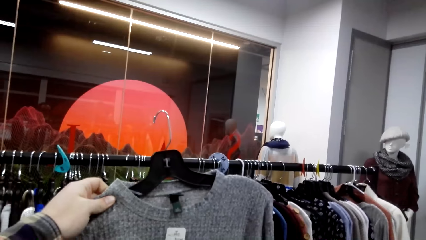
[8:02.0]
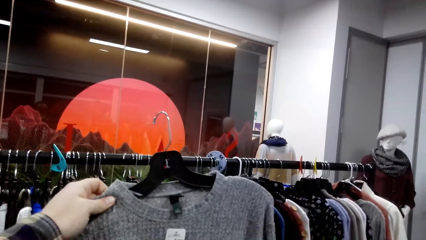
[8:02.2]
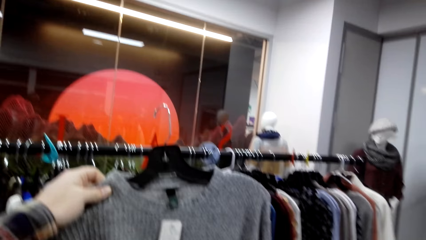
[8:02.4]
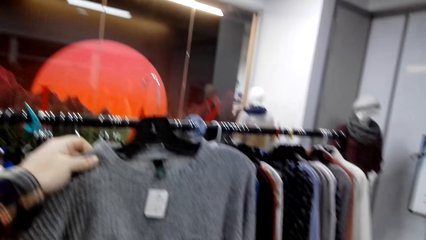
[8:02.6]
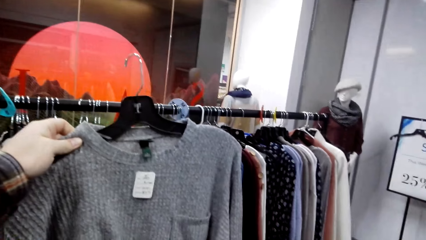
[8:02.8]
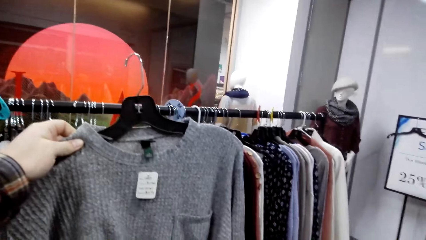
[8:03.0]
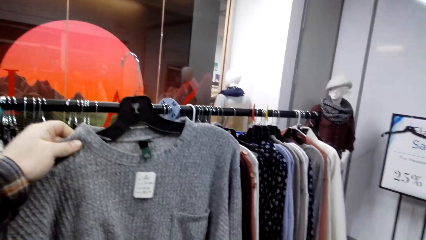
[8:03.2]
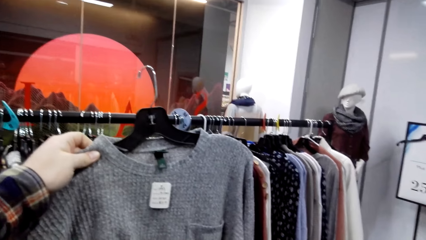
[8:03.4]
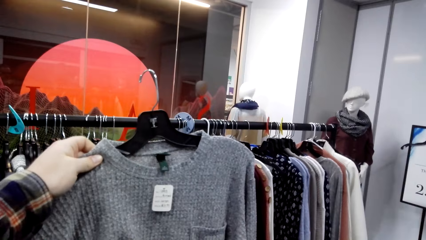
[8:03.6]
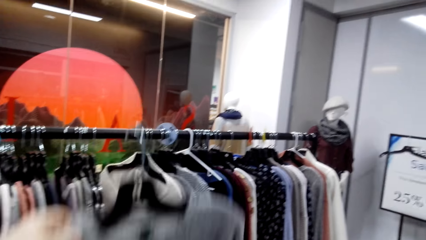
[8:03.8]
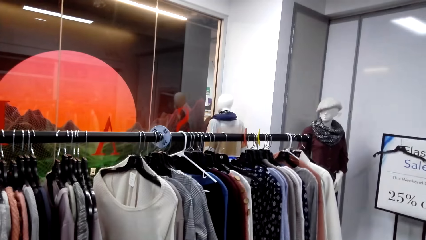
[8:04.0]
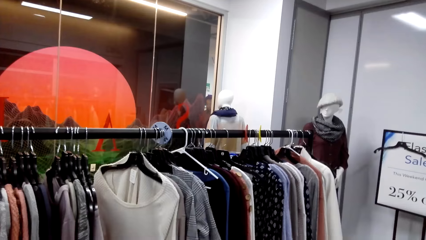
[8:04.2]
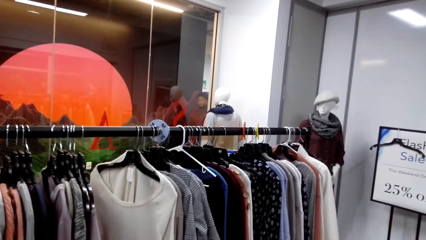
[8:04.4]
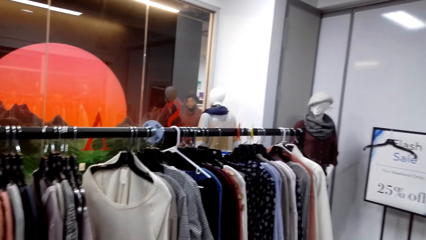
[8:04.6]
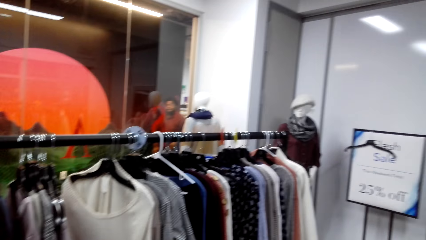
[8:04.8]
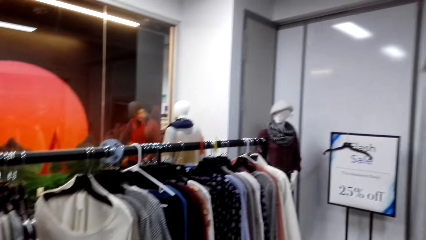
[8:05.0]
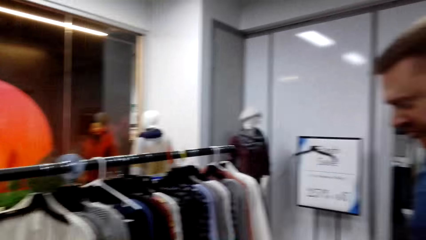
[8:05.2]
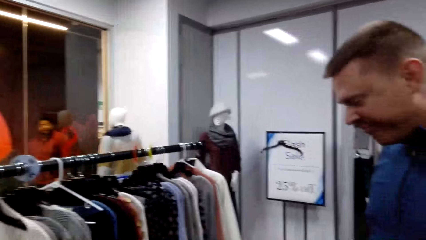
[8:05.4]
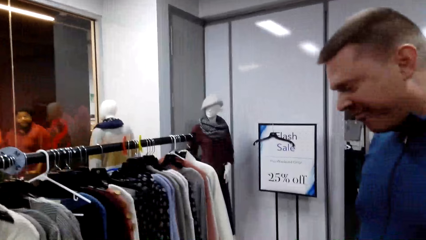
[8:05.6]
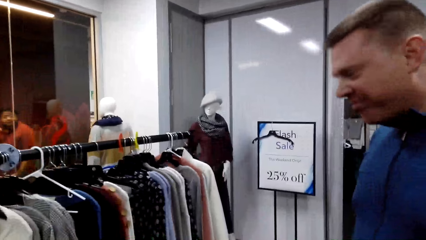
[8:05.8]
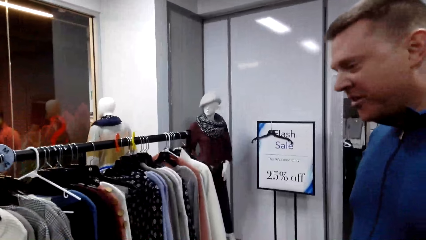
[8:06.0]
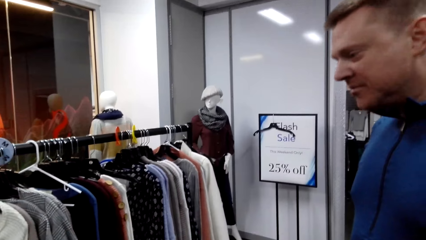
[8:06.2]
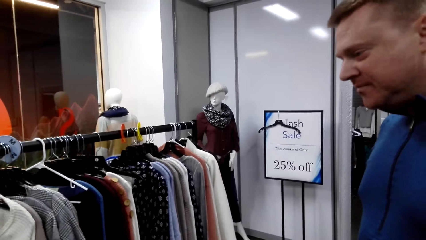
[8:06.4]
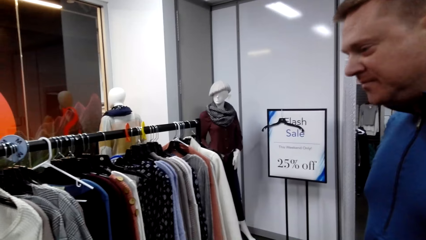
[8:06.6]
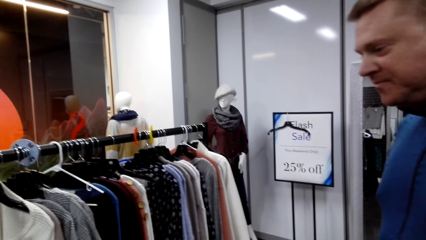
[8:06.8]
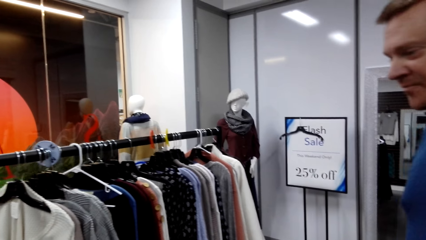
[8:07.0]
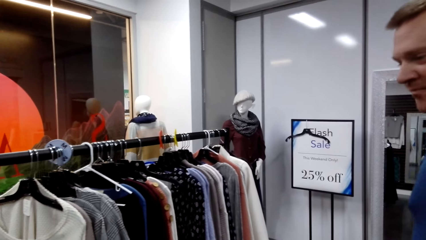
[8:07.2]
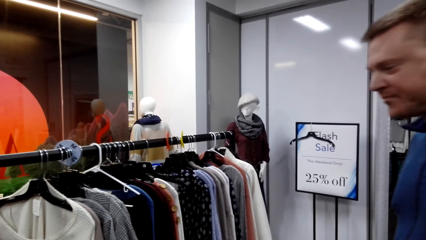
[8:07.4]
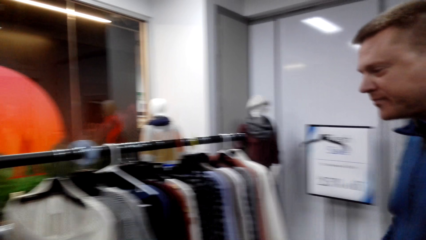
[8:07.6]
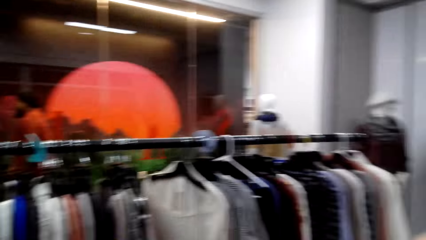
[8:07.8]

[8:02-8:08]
The camera wearer looks around the boutique.

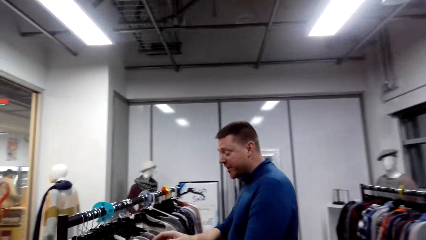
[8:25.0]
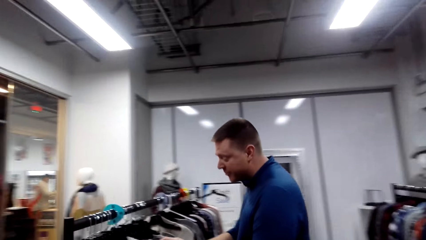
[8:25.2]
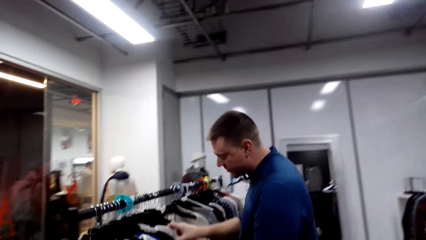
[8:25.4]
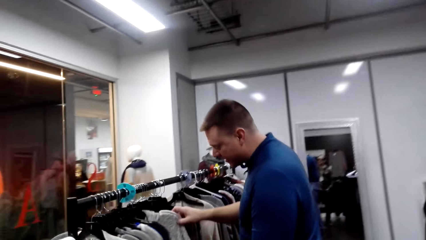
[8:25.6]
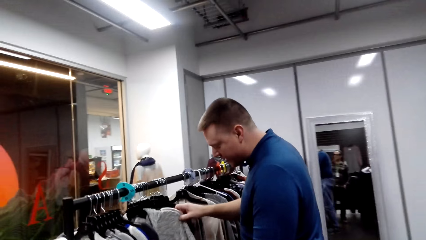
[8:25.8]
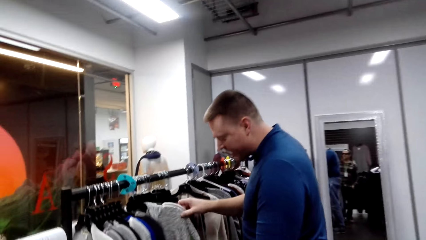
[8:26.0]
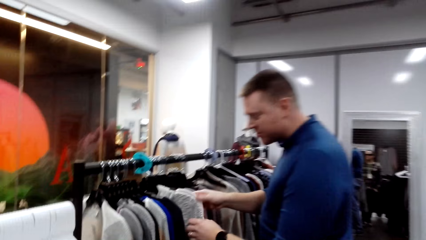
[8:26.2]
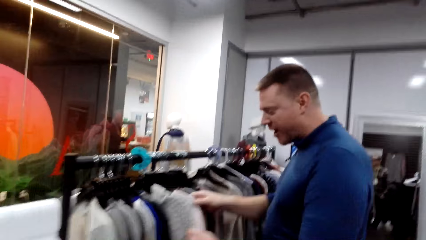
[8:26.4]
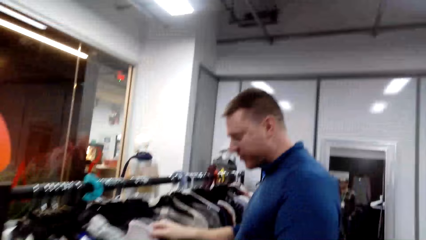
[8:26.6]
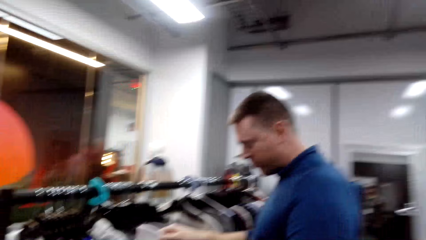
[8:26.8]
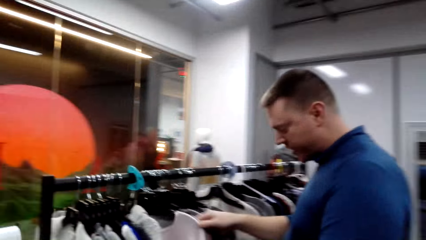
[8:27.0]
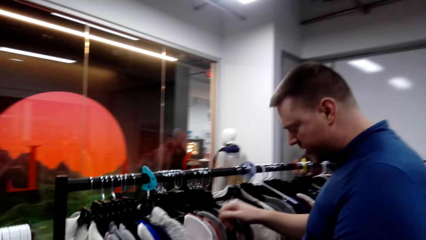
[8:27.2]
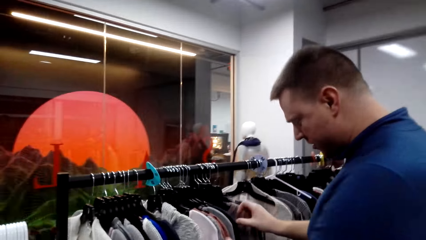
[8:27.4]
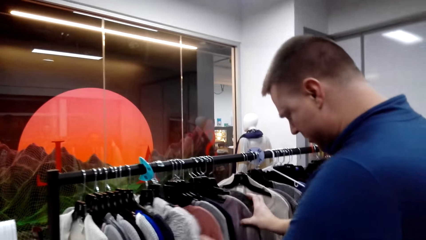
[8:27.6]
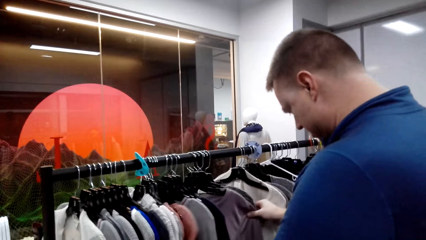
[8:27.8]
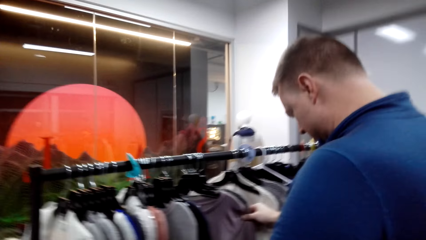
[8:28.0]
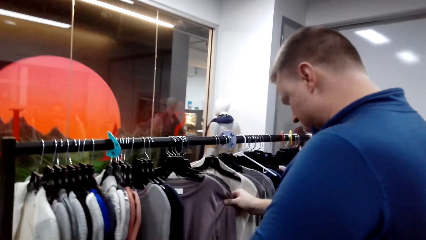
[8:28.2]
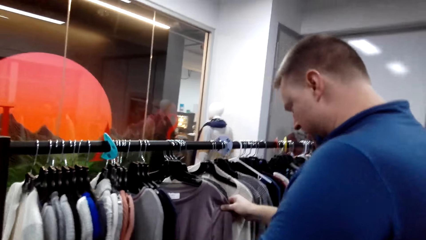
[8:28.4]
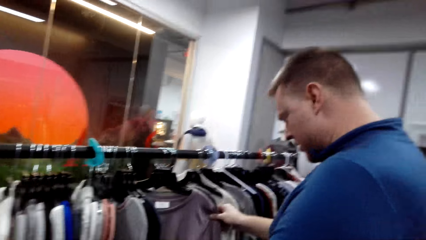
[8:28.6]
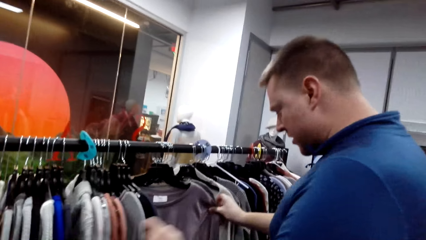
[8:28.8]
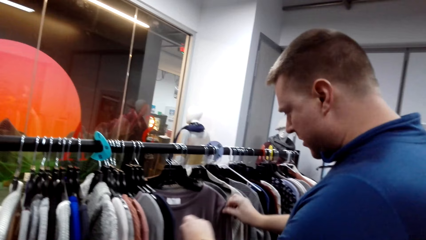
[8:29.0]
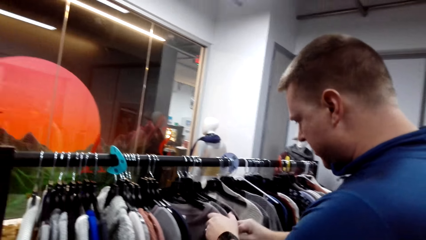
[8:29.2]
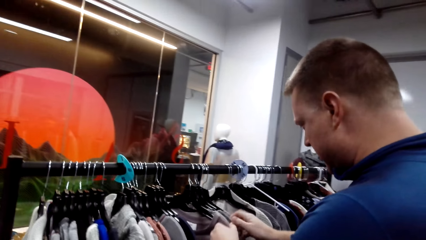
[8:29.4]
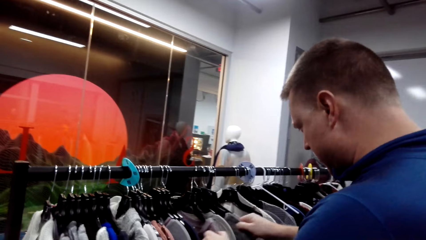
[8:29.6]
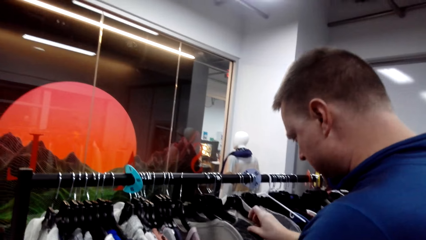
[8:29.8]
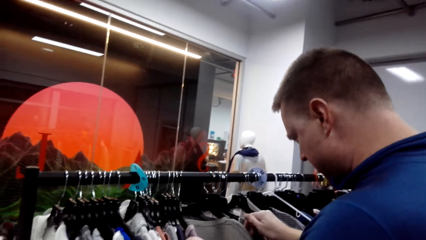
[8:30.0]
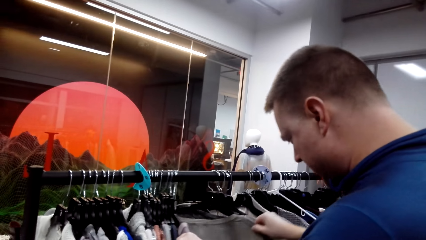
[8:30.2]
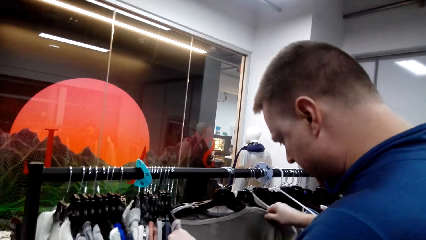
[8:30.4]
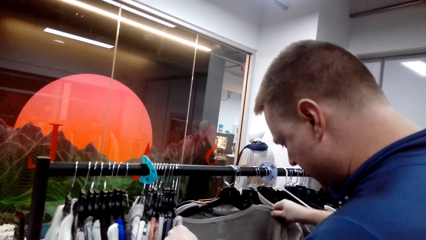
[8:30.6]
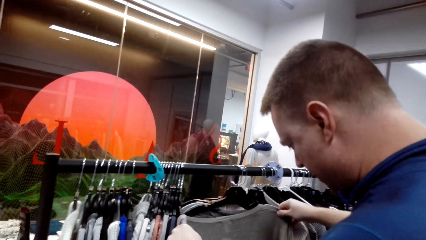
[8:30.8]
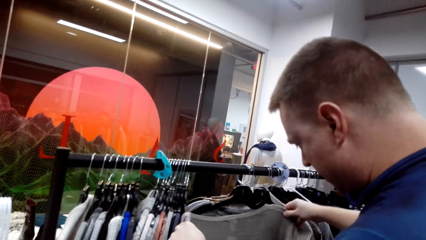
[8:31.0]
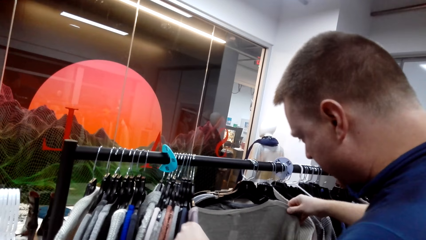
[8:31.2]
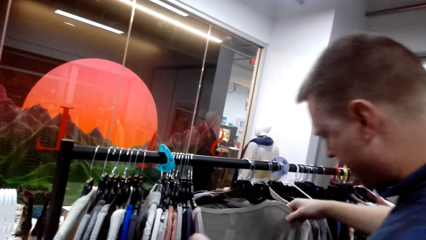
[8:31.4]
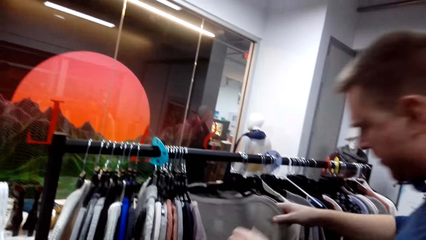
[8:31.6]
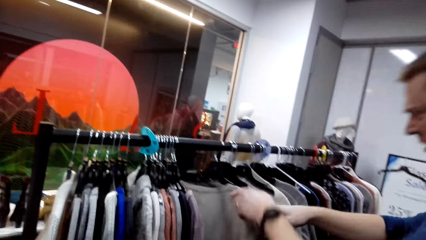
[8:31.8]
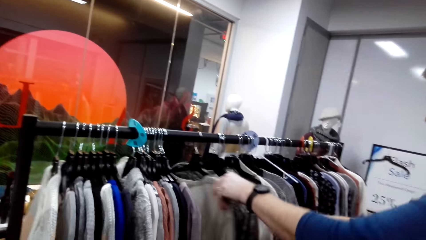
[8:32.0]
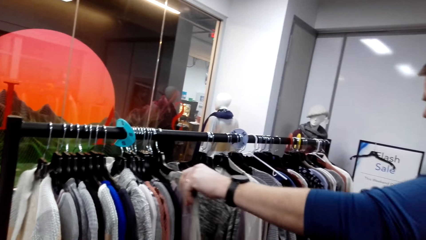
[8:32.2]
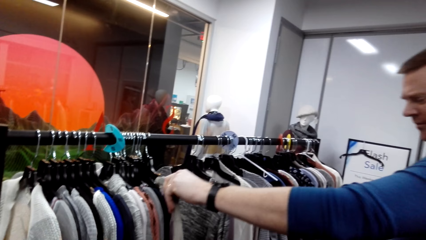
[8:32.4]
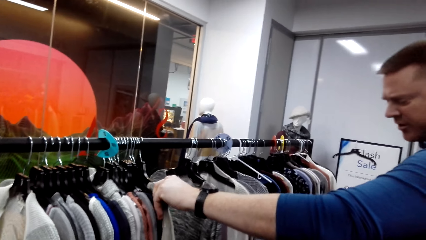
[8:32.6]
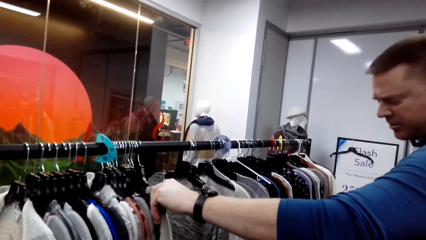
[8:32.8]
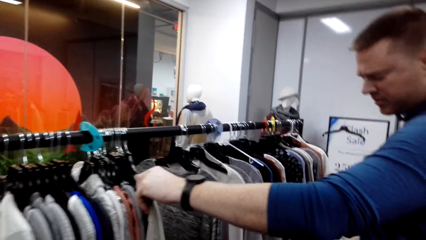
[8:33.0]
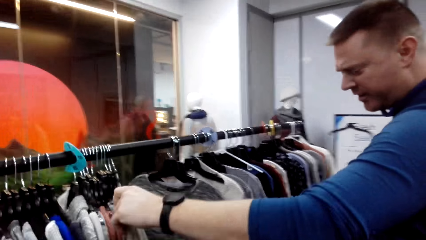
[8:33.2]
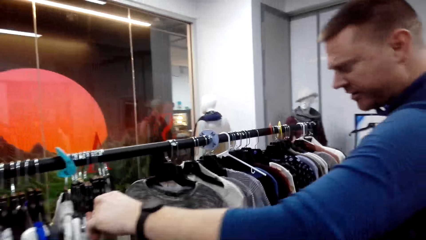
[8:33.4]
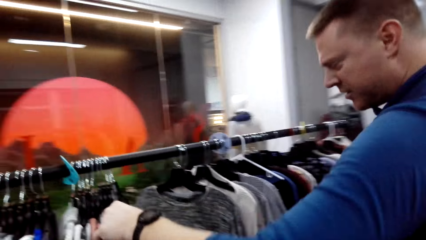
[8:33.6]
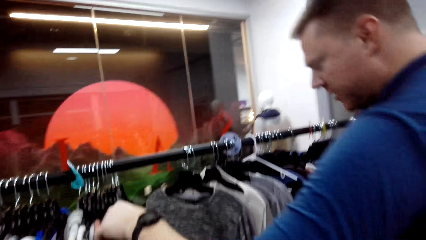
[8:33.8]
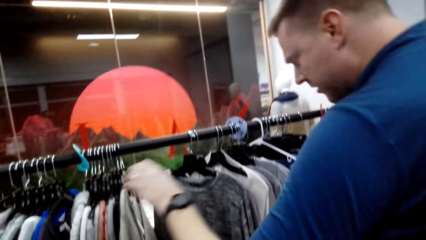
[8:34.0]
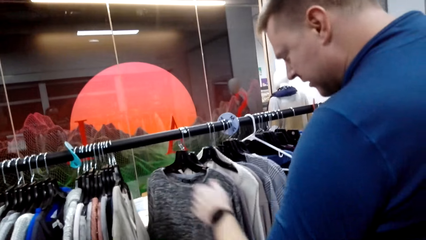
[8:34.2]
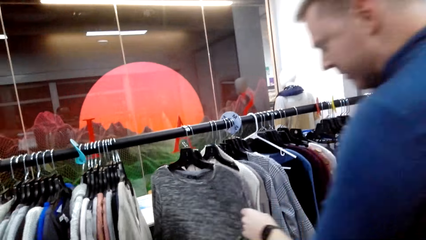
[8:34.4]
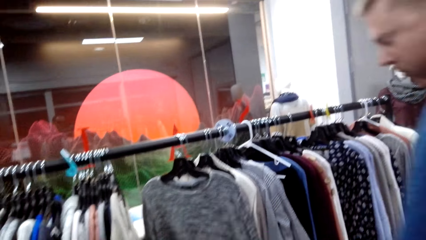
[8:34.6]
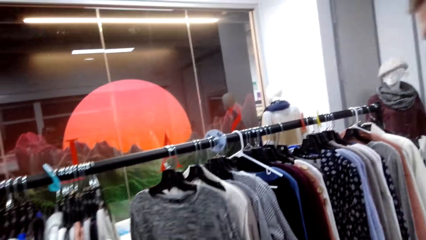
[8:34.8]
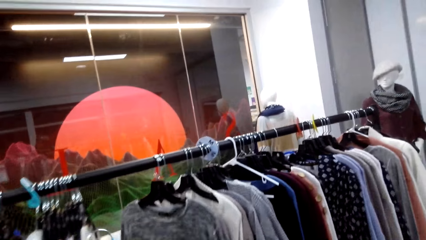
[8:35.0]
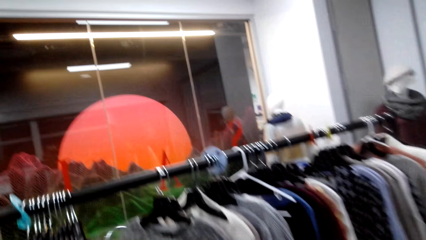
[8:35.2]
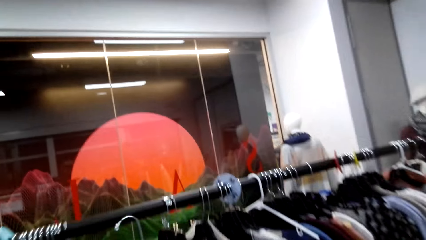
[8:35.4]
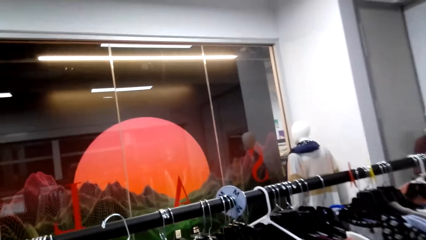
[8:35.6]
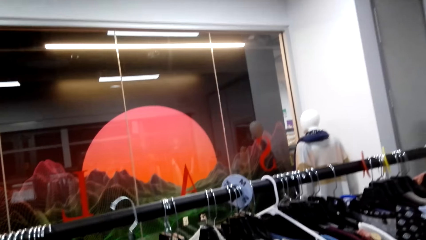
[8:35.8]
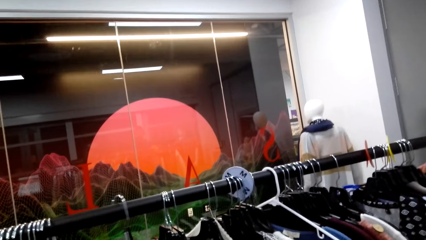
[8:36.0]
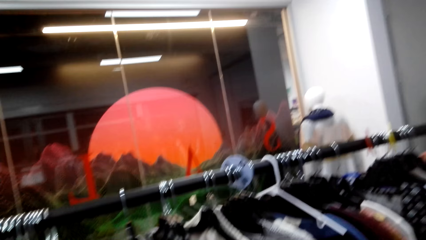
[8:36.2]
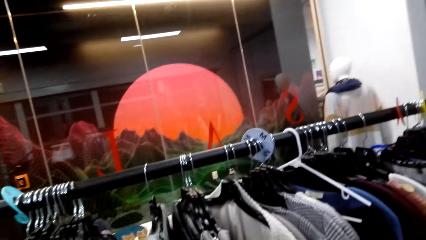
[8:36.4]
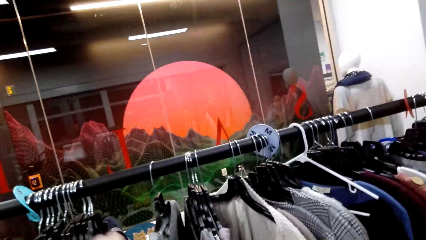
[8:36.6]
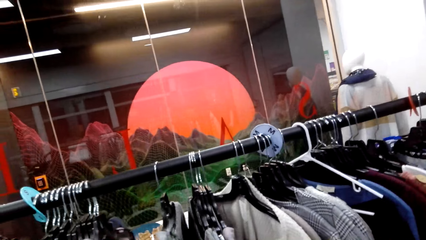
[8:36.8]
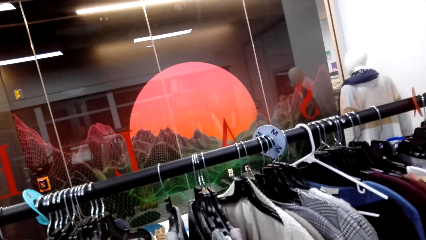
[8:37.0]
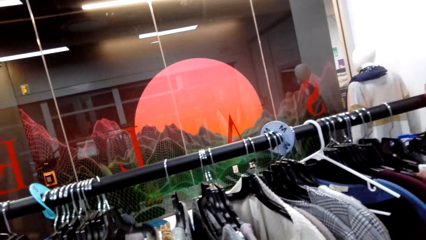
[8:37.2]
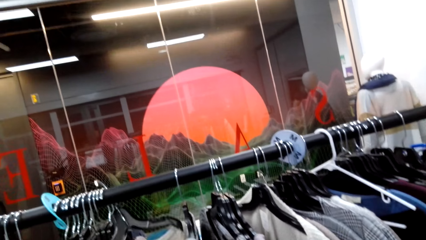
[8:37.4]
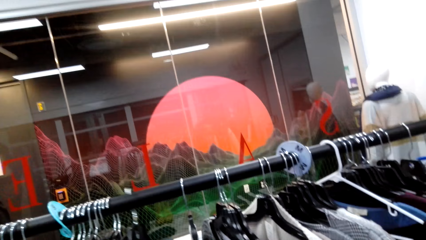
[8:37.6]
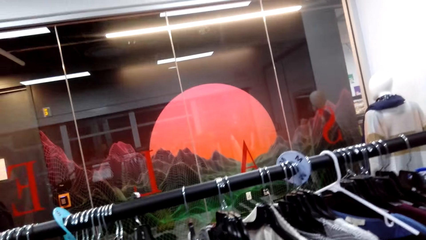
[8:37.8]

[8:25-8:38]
A man looks at the sweaters, pulls the sweaters aside, pulls his hand off the sweater, holds a sweater with his hand and pulls his hand off the sweater. The camera wearer hangs the sweater on the rack.
